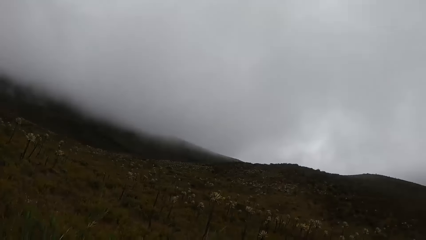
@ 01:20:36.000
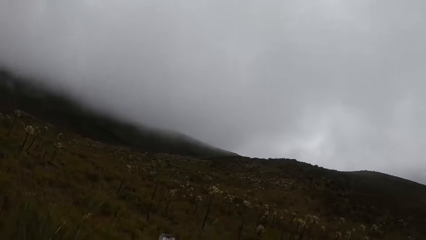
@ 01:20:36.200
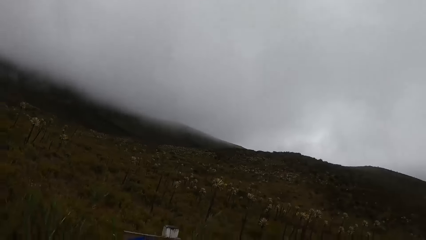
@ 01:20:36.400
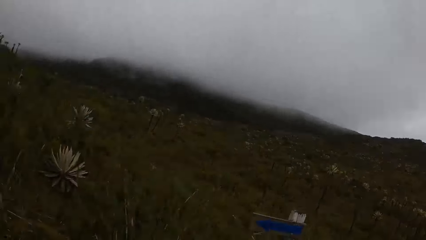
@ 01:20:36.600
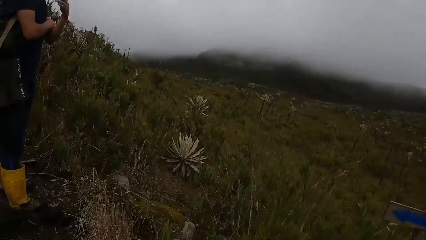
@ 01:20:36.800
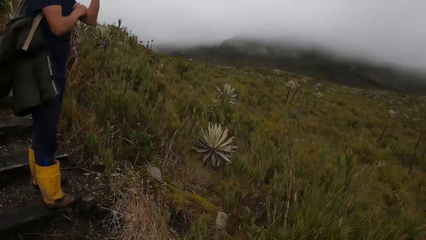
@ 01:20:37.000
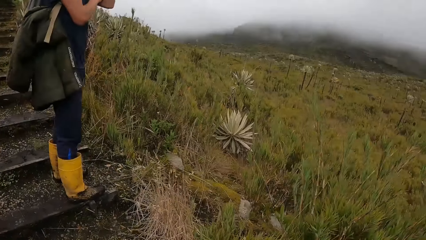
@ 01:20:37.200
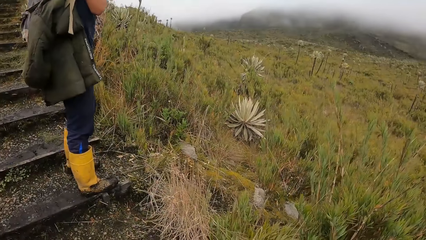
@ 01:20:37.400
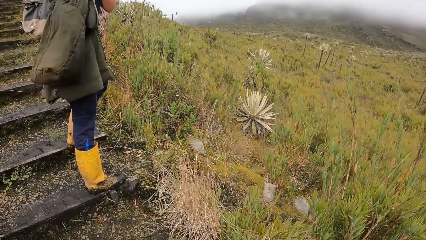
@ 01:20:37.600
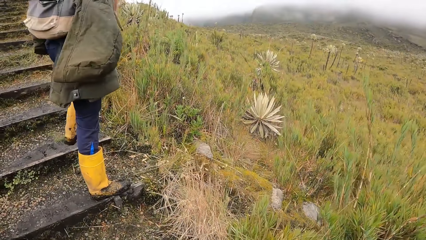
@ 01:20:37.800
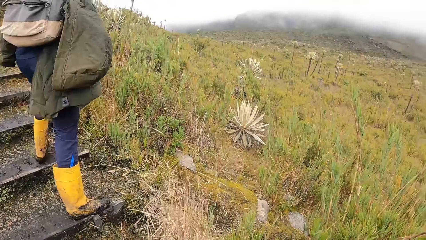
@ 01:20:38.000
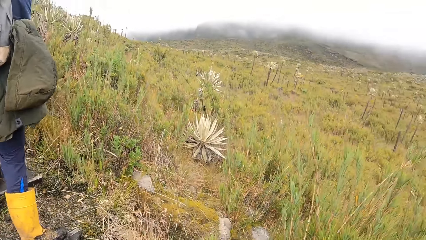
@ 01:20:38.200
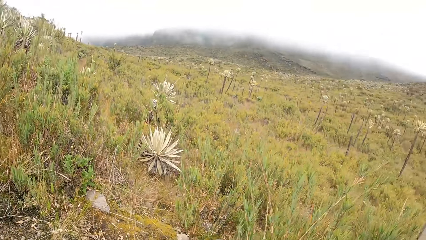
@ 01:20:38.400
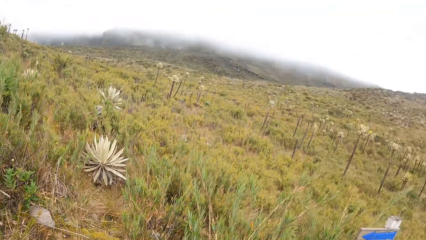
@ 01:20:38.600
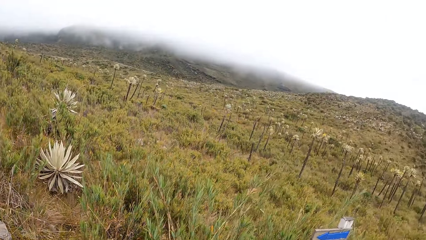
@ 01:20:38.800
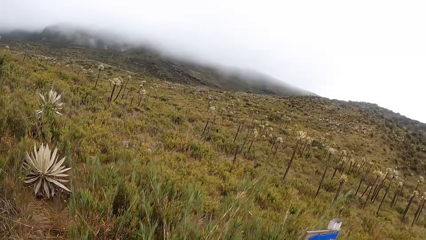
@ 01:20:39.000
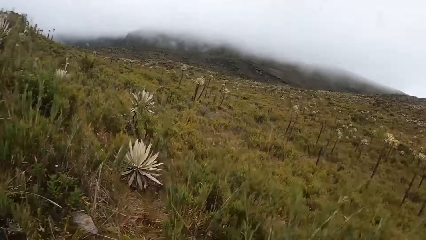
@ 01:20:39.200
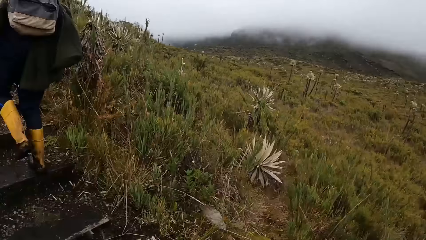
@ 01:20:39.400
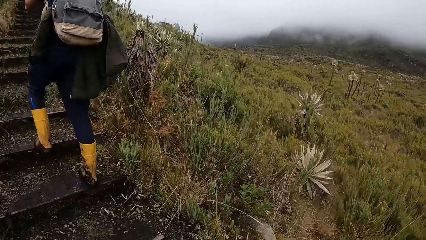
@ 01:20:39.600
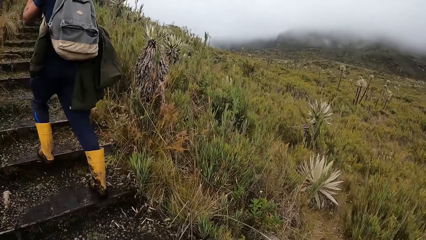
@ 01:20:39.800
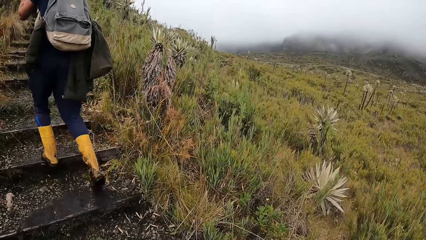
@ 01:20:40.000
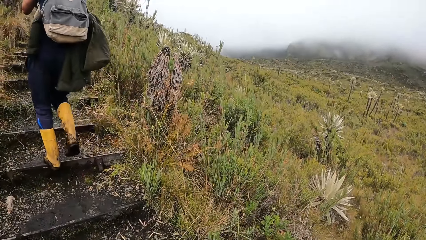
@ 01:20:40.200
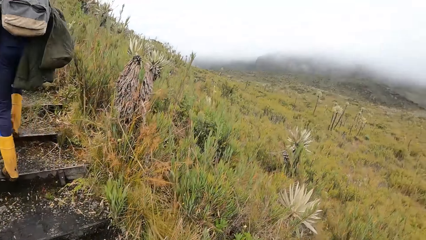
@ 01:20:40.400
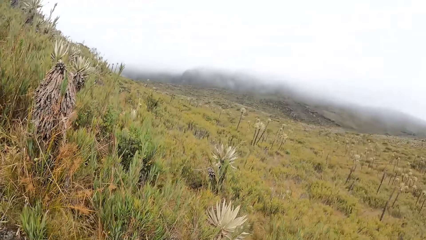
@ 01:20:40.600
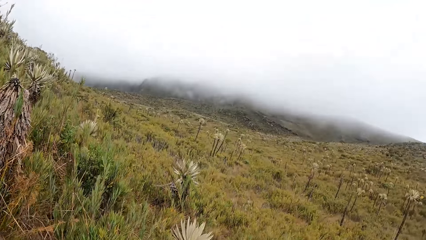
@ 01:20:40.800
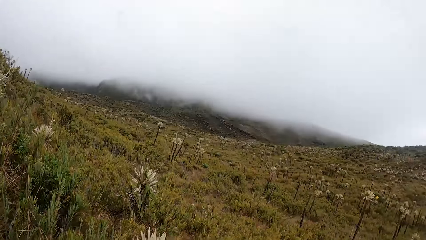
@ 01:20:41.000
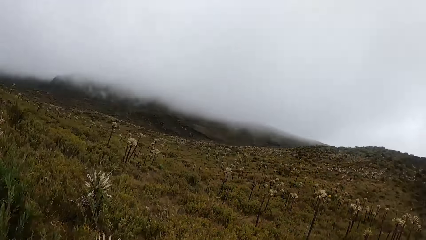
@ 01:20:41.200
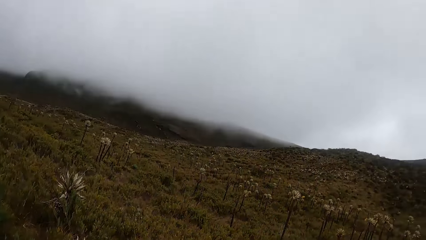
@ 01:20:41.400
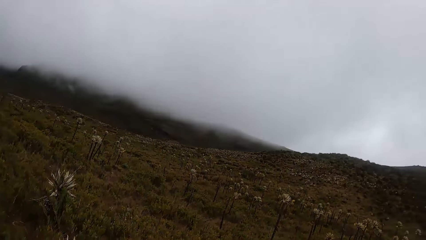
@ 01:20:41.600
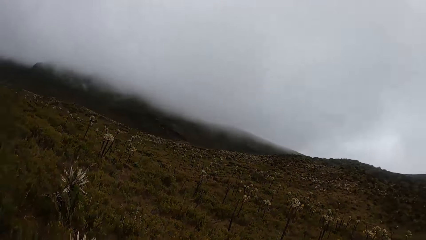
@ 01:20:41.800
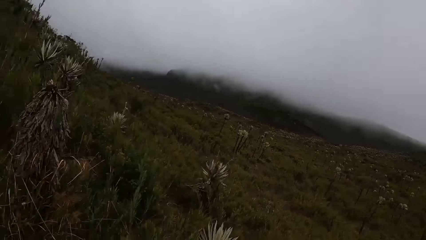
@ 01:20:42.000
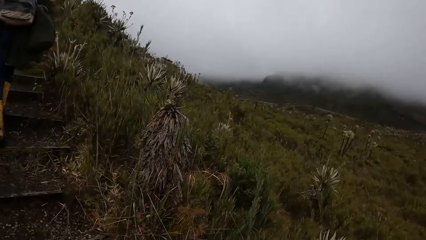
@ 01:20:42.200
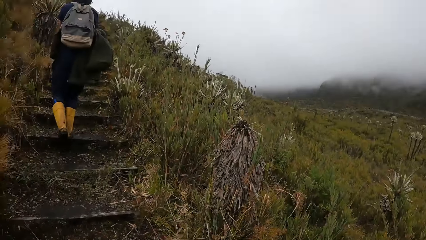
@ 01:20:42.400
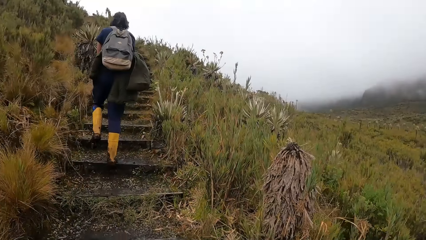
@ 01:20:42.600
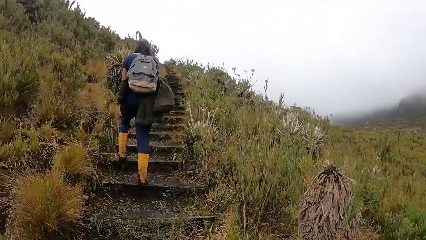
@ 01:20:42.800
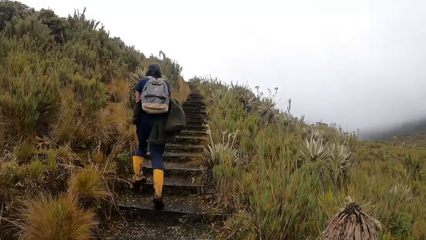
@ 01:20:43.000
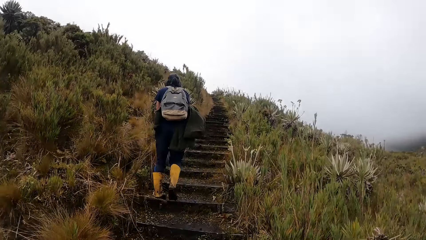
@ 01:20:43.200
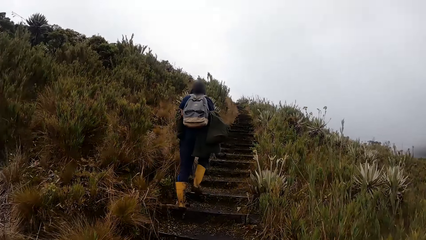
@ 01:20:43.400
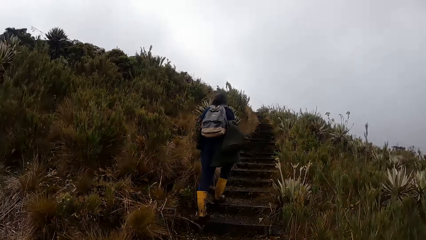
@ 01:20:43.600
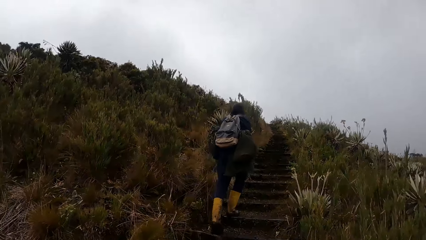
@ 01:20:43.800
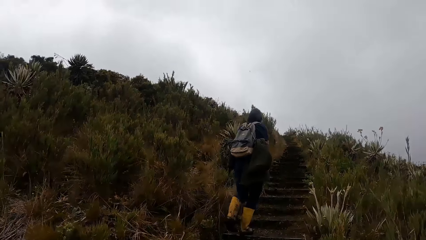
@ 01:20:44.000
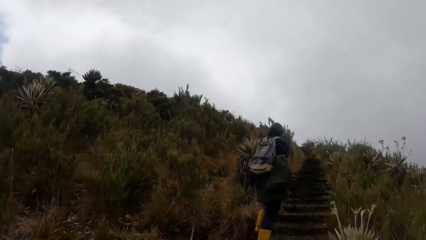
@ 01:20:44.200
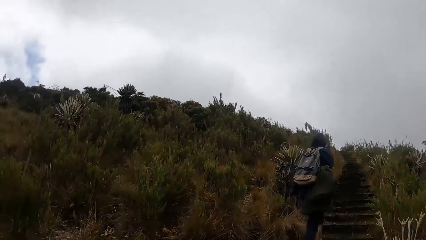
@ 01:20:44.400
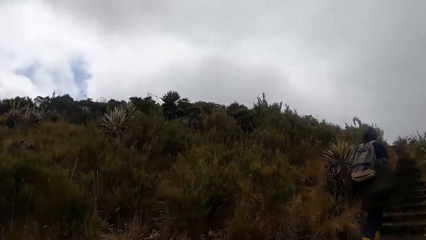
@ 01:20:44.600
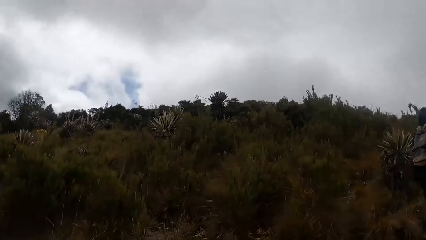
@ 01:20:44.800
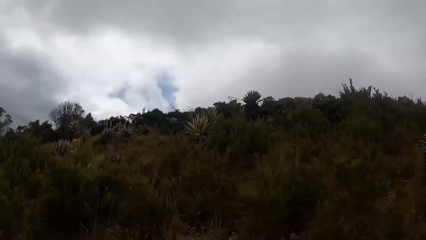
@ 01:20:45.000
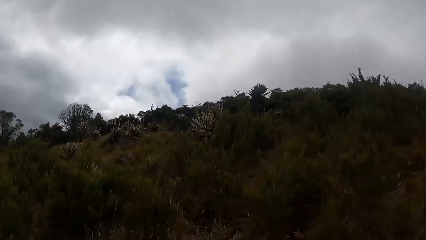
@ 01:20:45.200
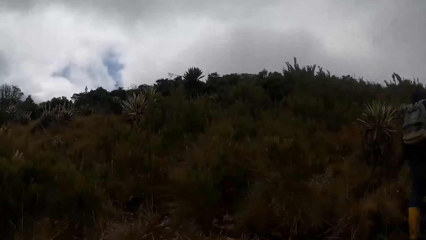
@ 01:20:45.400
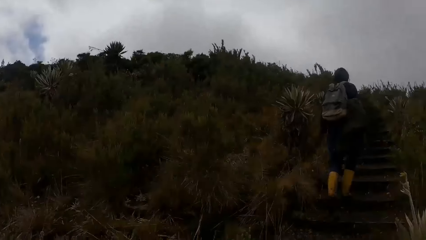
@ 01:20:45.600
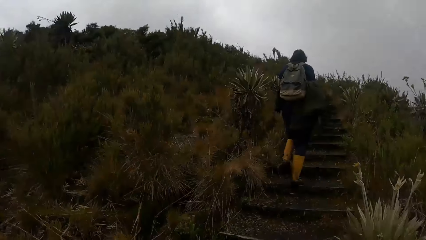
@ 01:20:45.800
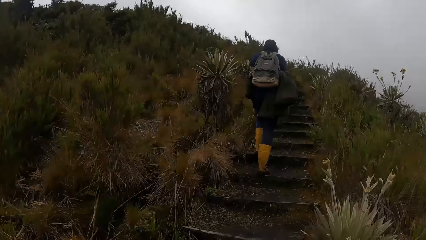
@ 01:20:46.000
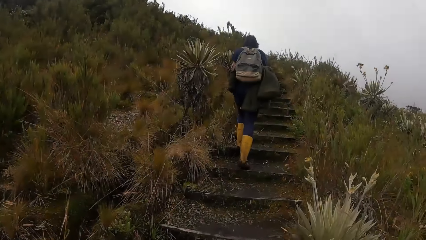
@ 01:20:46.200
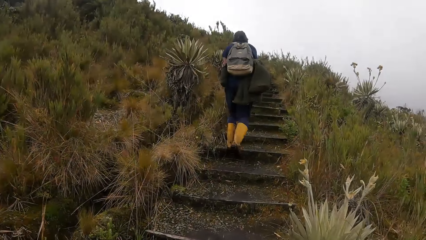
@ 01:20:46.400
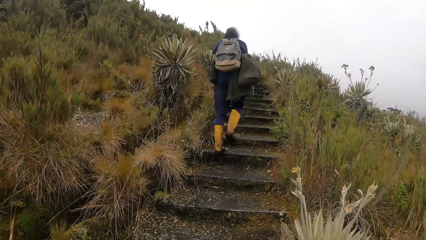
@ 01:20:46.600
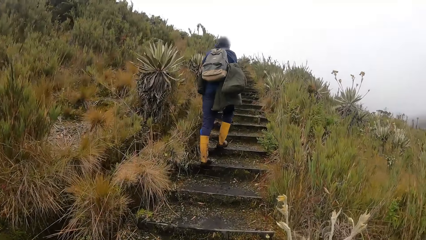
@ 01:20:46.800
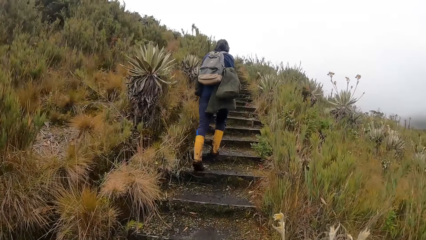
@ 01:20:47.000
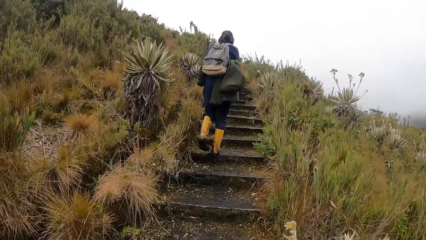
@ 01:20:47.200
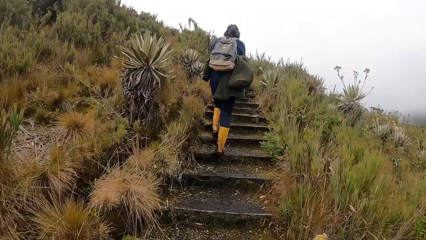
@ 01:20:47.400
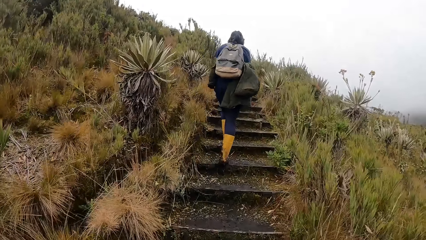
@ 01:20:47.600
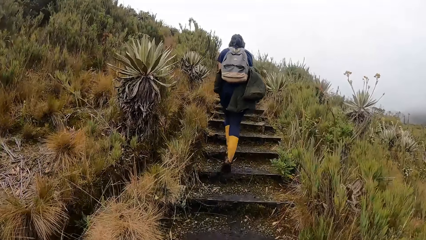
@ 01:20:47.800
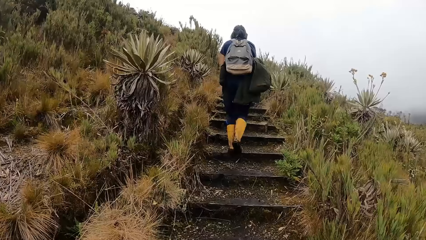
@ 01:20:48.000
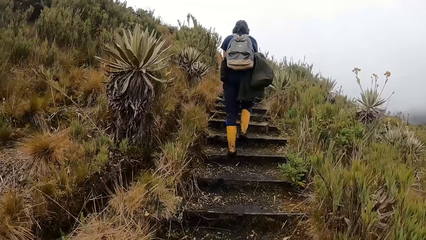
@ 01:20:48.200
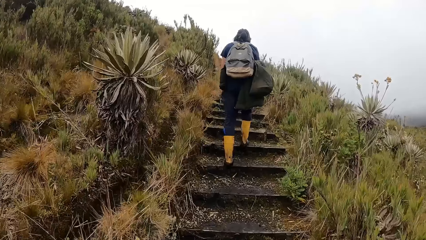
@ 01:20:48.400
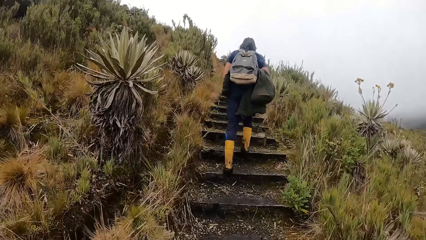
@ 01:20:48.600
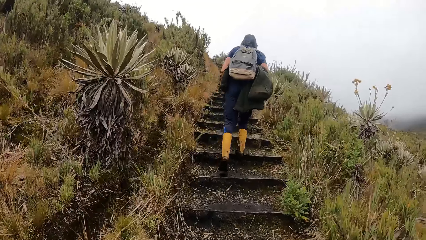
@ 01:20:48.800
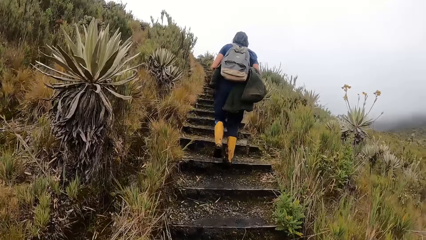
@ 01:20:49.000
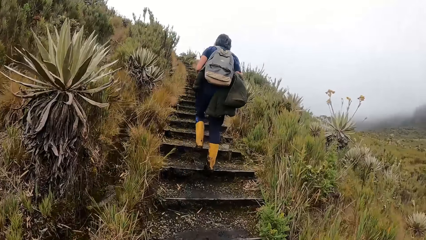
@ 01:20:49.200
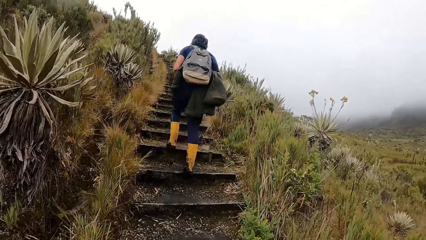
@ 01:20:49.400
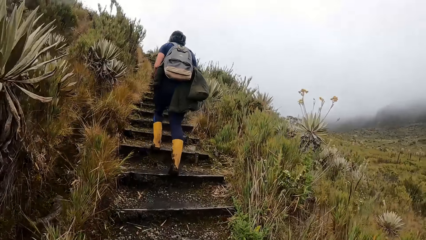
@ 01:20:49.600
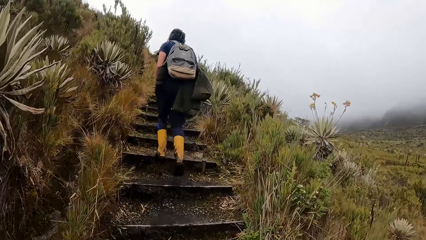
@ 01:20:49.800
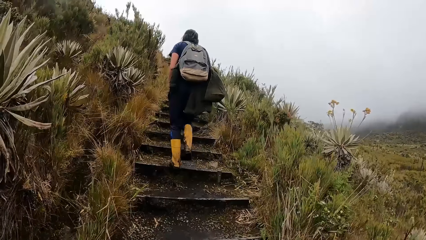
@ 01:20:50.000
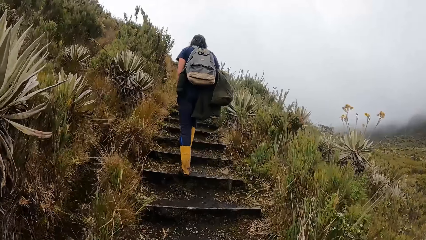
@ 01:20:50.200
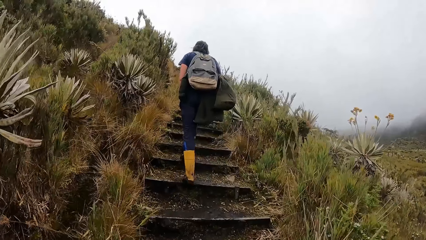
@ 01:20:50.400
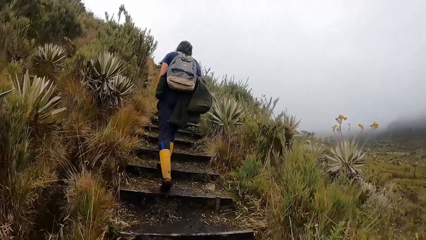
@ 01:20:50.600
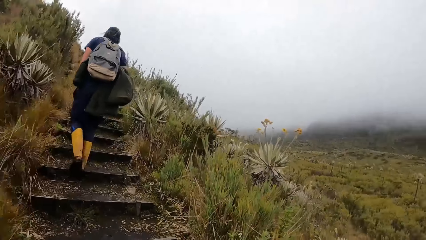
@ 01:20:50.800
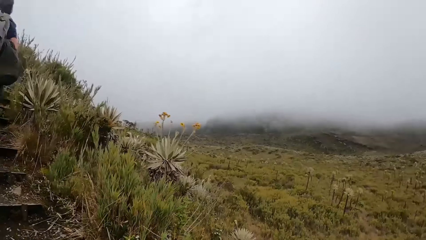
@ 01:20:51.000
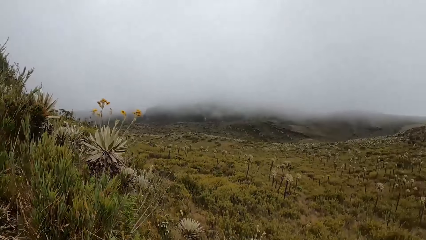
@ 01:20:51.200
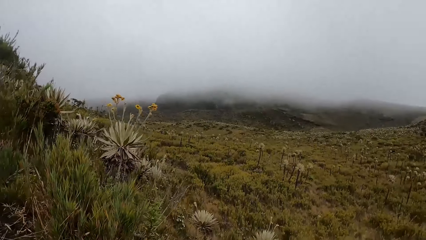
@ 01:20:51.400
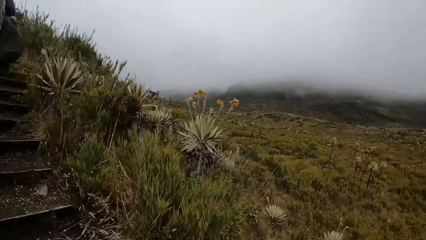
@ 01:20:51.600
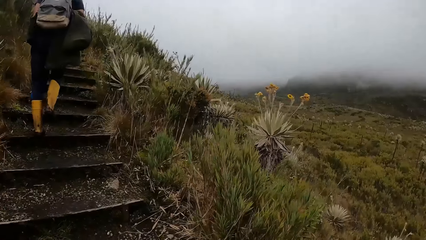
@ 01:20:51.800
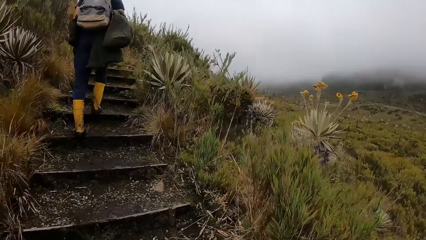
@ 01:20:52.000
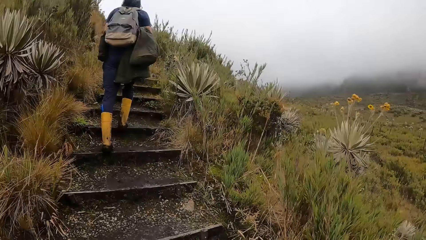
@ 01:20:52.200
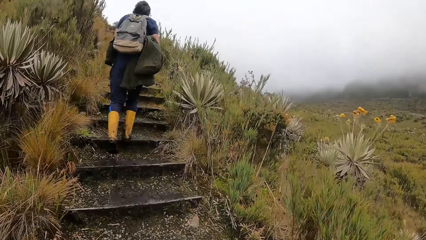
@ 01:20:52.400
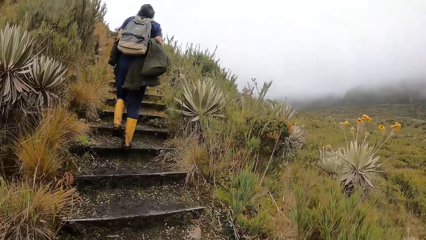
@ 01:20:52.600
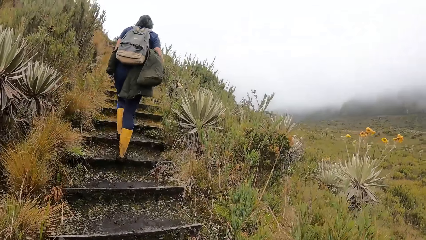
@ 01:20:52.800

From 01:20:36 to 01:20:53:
The camera wearer climbs the stairs. They look around.
